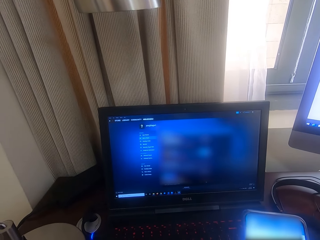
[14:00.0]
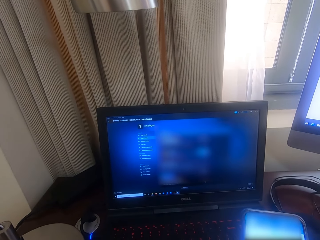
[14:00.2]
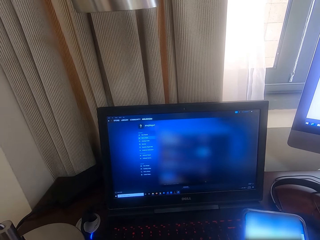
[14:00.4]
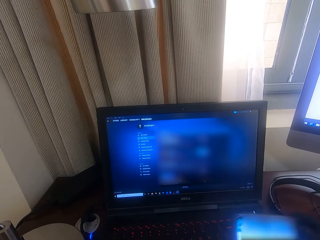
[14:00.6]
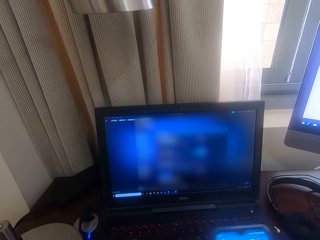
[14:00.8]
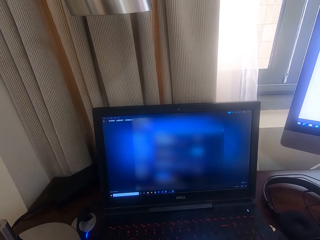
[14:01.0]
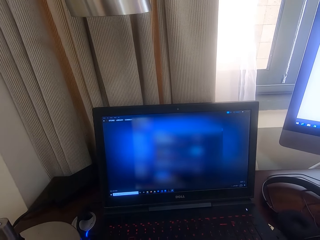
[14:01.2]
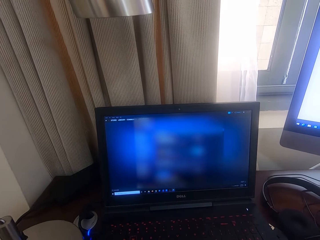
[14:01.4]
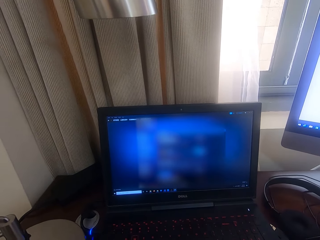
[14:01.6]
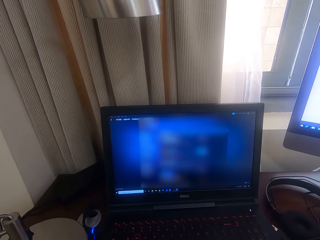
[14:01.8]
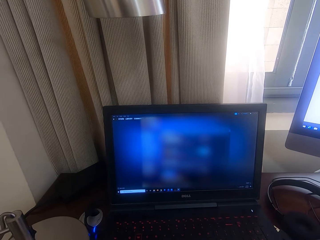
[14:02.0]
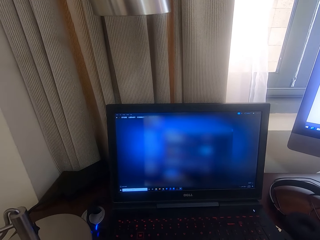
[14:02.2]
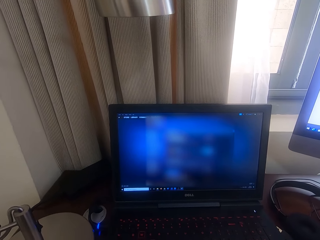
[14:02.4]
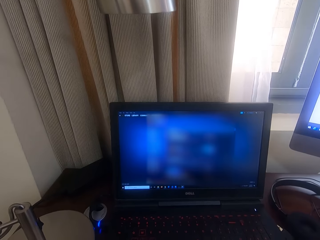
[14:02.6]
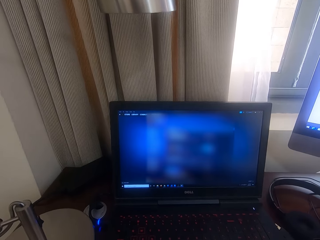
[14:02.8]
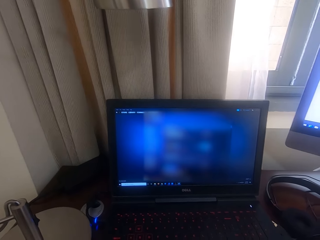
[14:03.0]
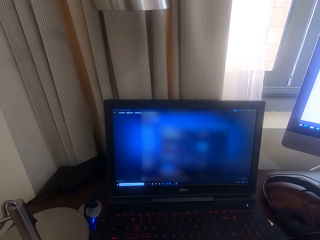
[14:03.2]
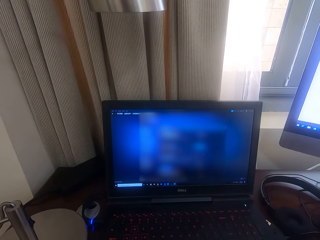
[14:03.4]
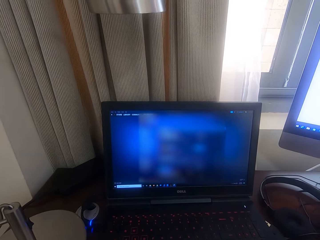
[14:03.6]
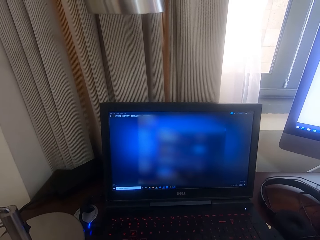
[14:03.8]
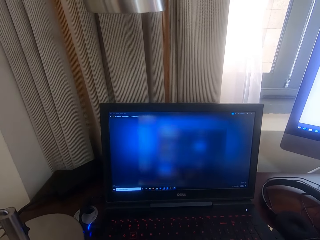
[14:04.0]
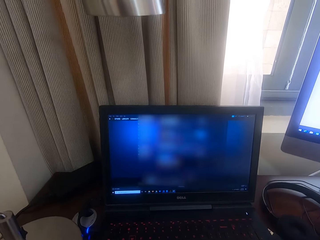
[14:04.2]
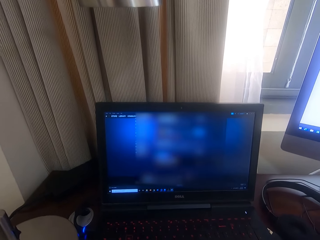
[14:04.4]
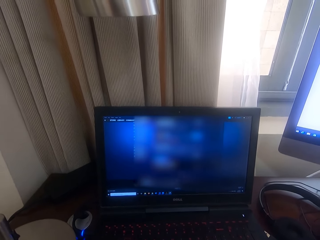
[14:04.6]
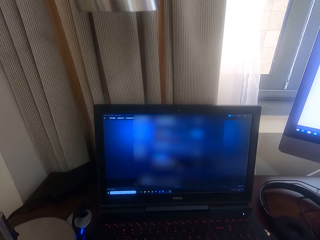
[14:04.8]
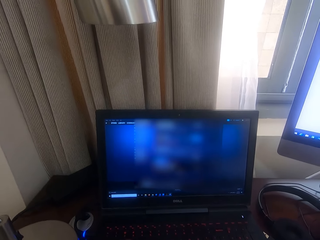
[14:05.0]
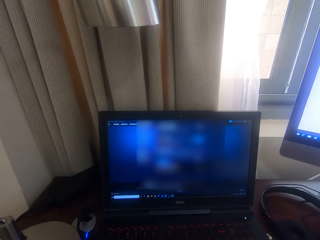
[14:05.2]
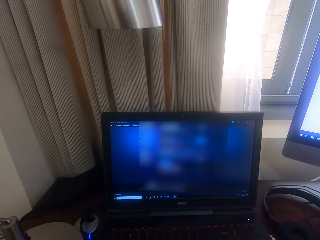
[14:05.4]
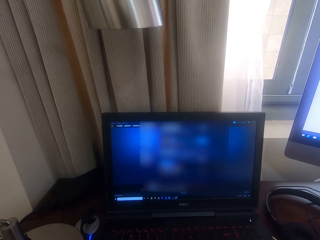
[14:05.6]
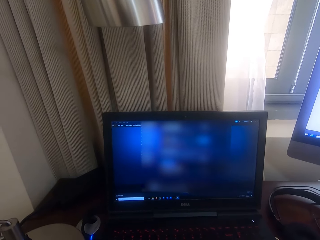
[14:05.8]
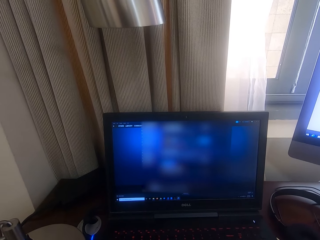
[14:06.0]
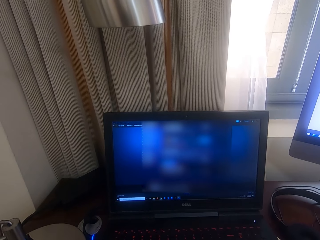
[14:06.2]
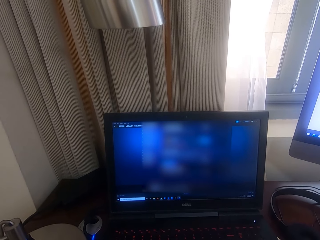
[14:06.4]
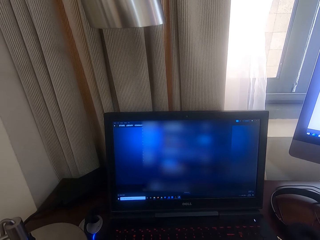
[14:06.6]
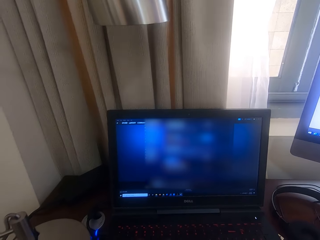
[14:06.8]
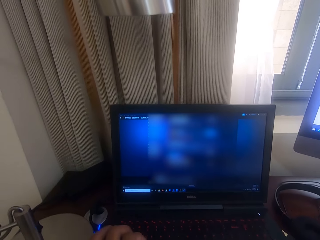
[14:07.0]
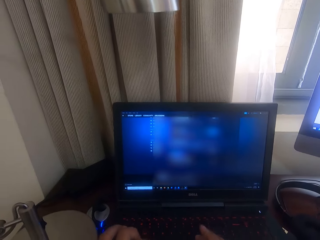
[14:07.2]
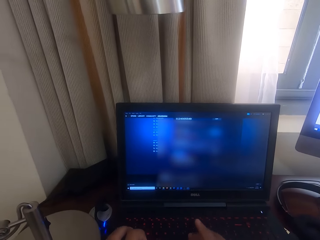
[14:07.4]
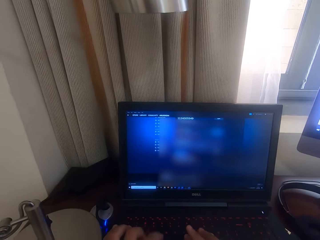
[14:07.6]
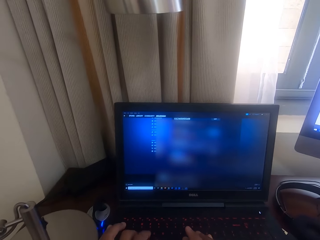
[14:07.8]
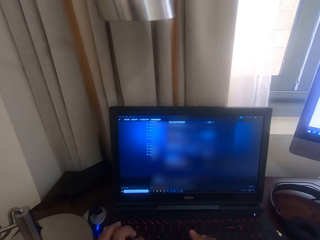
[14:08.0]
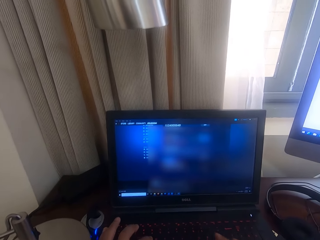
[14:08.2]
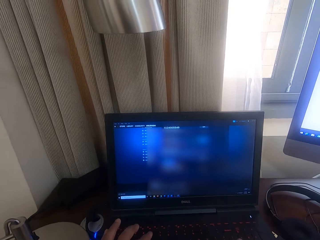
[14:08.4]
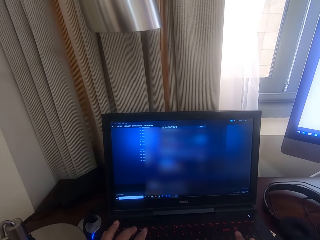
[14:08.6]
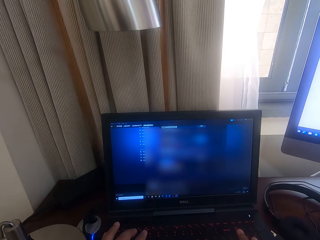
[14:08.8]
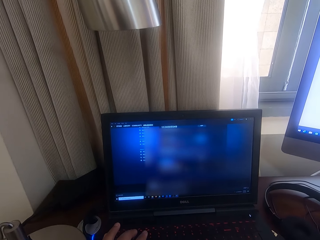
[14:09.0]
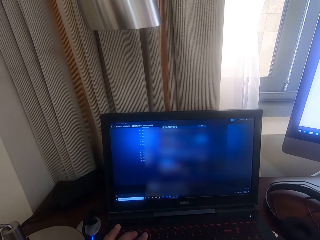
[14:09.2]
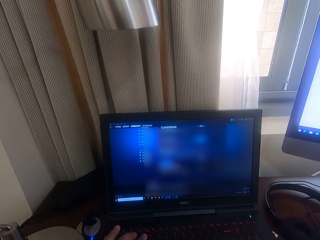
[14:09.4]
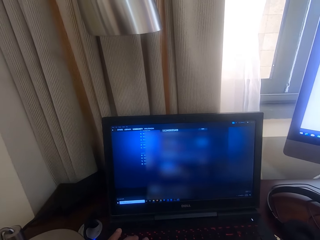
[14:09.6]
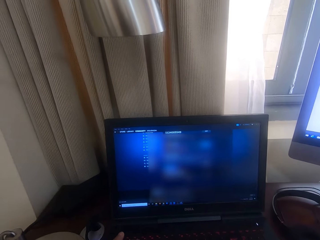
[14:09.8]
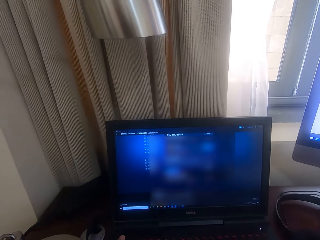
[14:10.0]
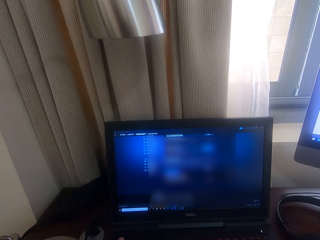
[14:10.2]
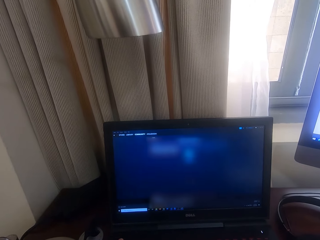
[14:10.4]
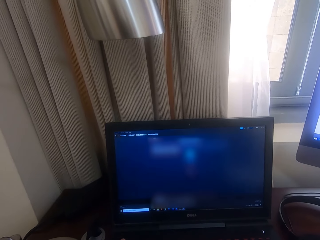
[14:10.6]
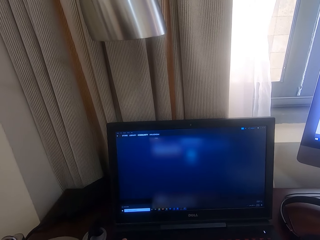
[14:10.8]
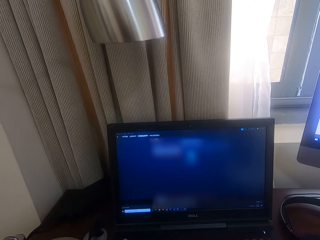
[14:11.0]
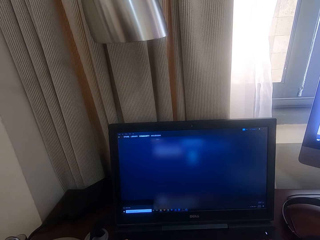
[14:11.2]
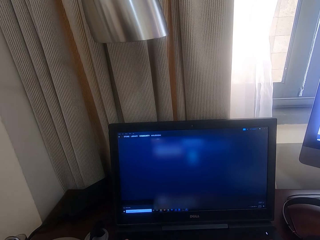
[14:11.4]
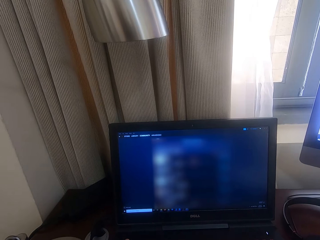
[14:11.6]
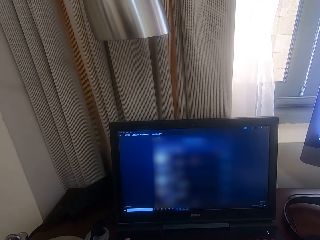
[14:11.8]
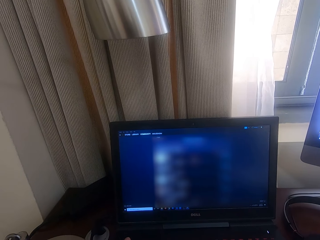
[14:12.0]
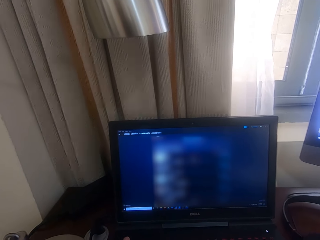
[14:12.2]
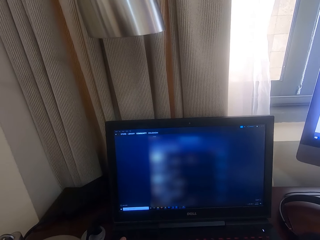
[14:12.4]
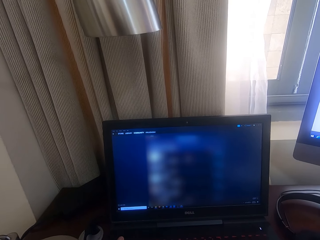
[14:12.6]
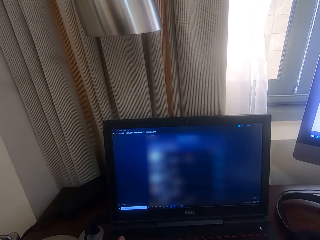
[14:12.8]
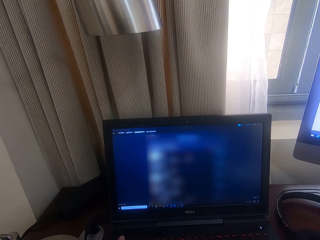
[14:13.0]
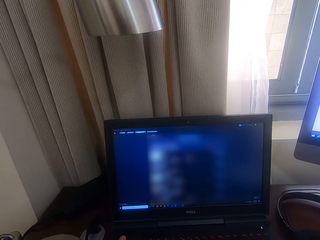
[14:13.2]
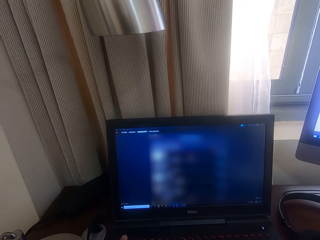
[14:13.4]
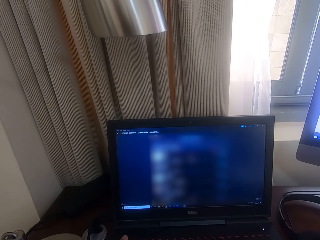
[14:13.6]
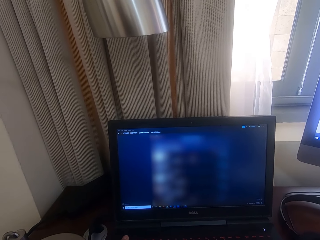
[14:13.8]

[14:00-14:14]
The camera wearer looks around a room. They operate a laptop. They type on the keyboard.

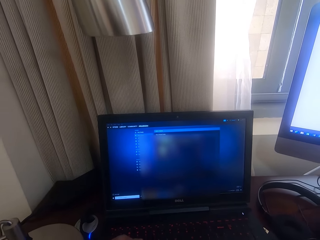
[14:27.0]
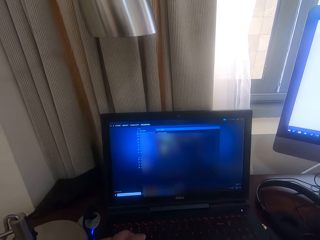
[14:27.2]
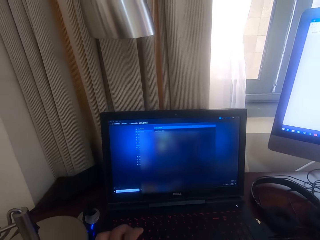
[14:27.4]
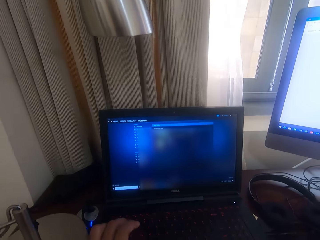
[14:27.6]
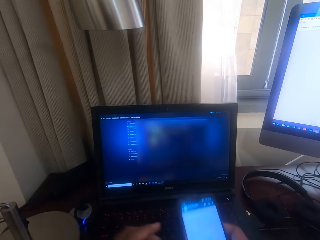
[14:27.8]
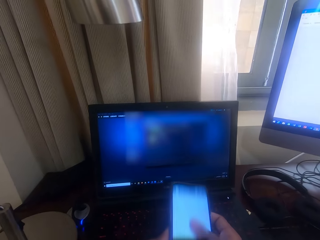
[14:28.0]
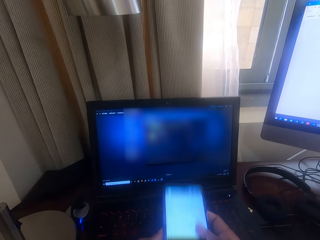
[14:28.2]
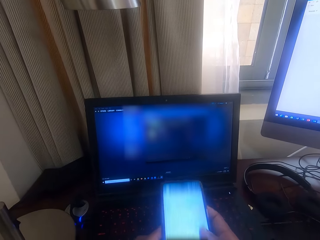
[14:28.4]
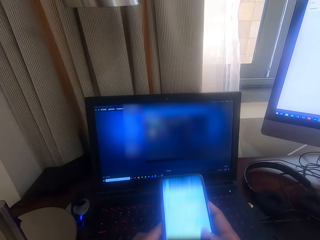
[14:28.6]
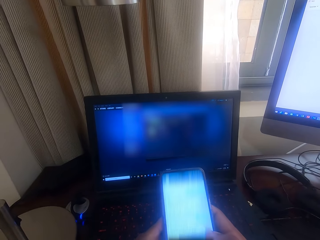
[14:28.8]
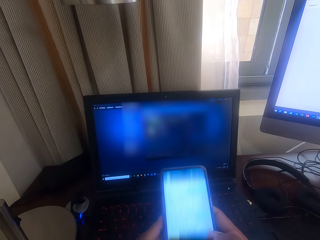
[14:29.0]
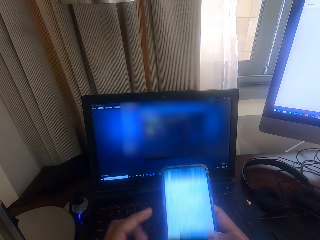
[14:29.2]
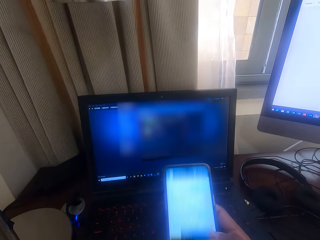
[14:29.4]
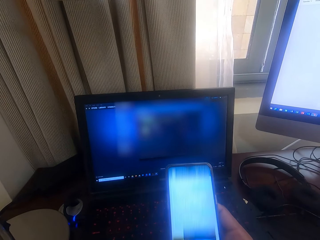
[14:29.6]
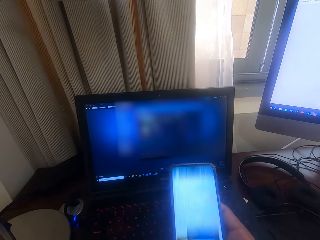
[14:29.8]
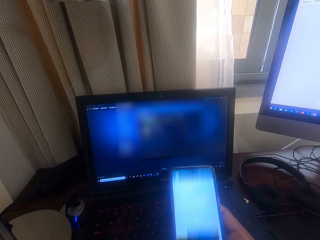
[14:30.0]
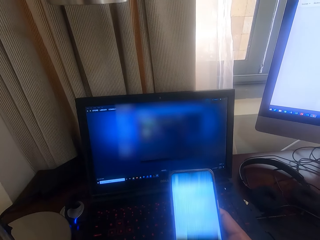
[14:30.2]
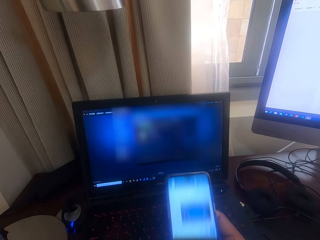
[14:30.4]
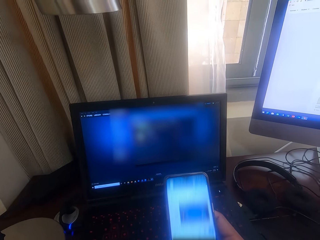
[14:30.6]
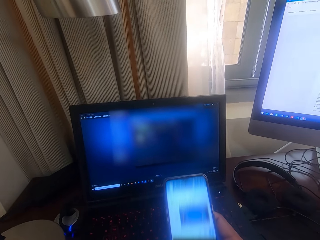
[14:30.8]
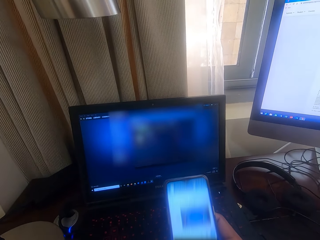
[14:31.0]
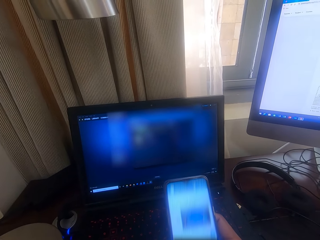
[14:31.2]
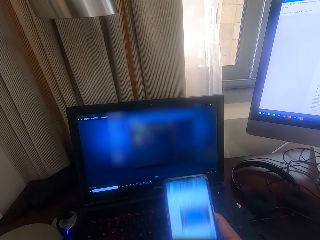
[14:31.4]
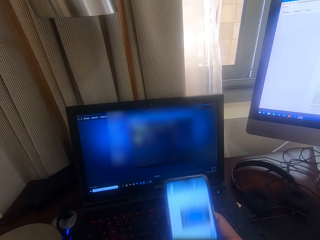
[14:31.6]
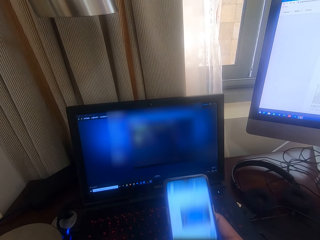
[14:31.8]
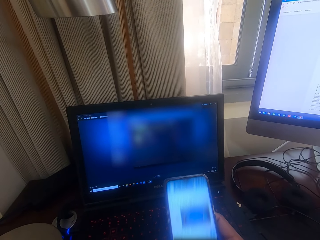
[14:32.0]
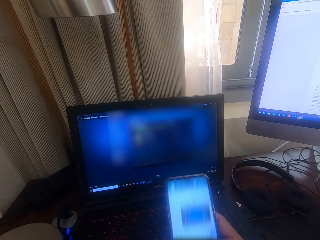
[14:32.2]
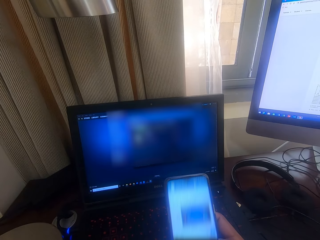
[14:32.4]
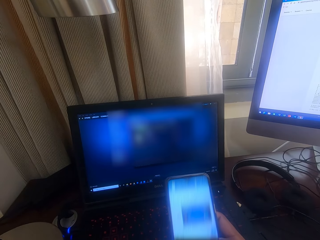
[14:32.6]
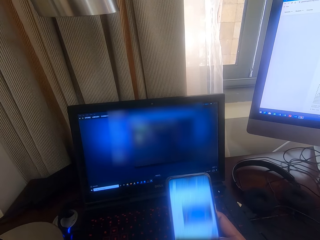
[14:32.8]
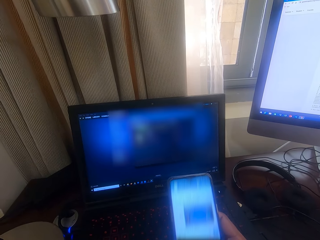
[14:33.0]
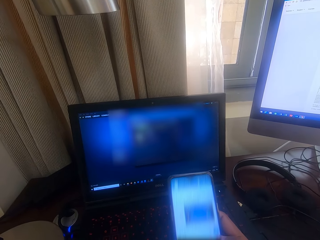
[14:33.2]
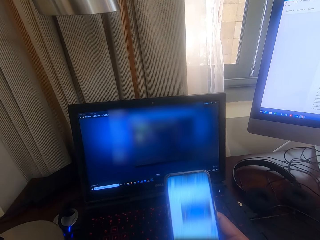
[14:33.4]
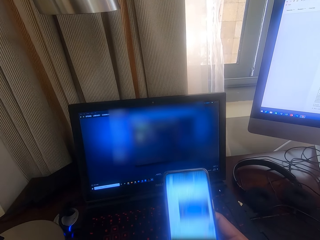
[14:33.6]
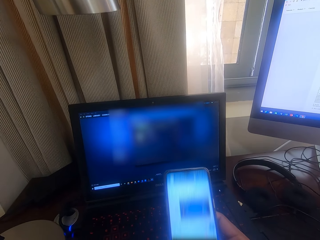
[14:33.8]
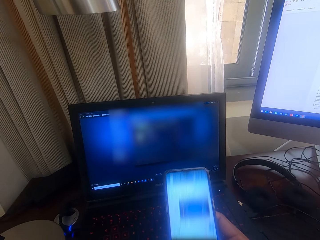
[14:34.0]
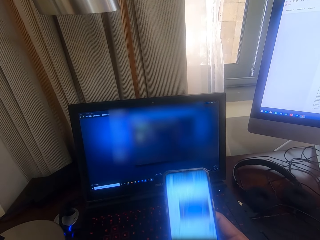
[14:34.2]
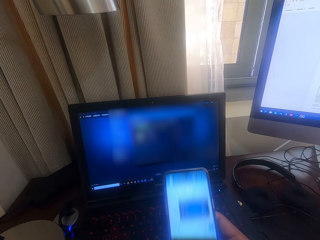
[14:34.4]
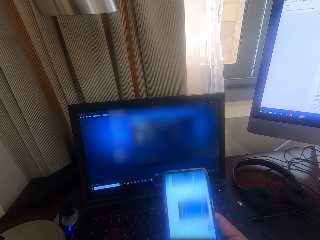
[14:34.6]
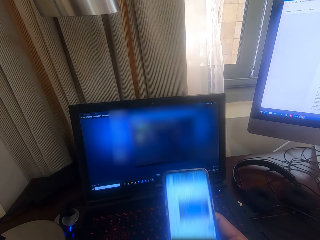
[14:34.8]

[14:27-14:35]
The camera wearer operates a mobile phone.
